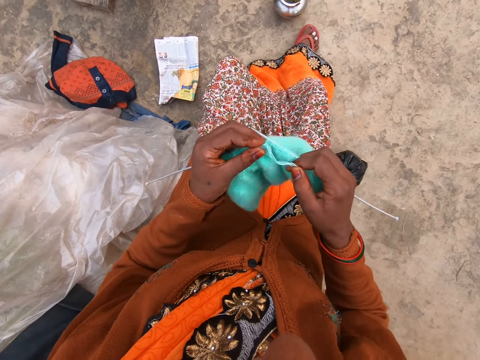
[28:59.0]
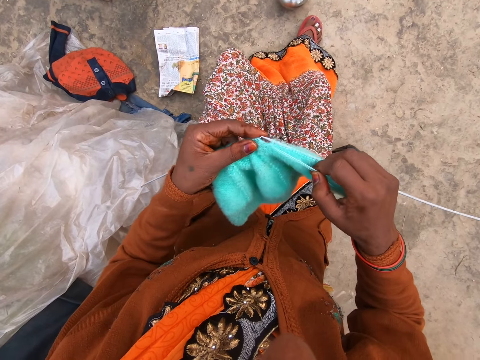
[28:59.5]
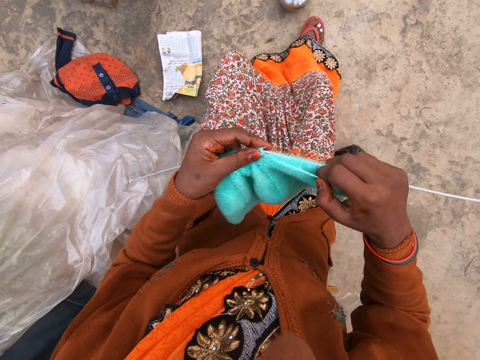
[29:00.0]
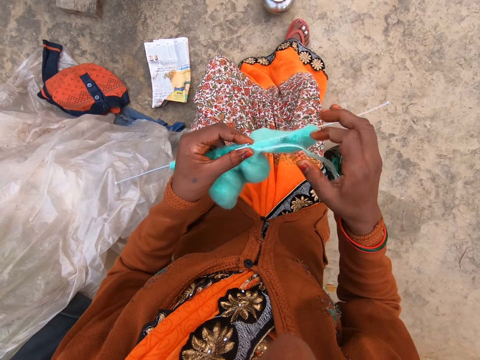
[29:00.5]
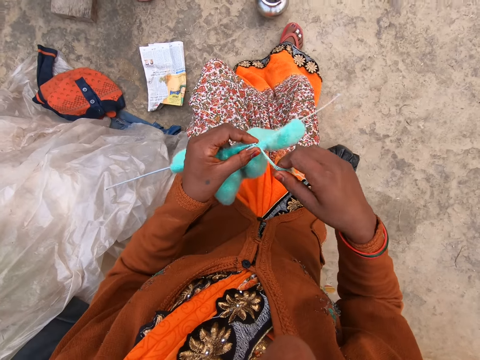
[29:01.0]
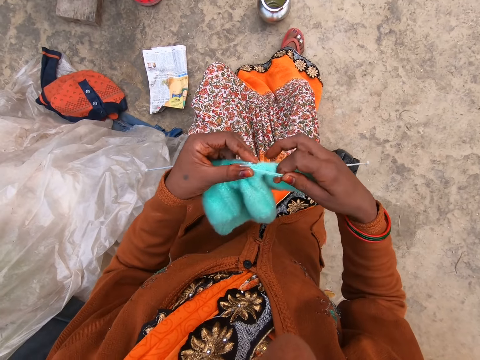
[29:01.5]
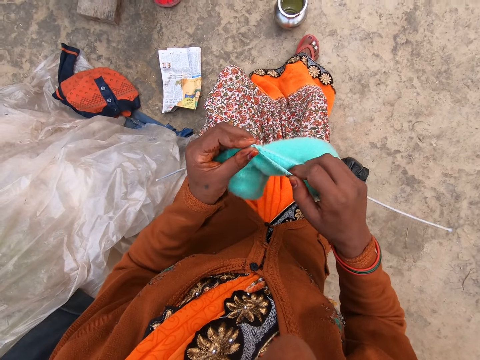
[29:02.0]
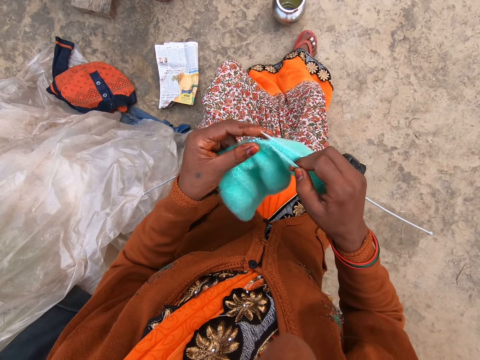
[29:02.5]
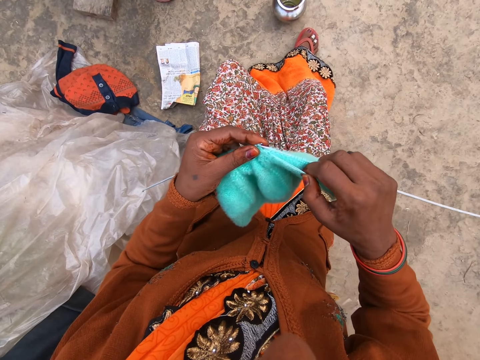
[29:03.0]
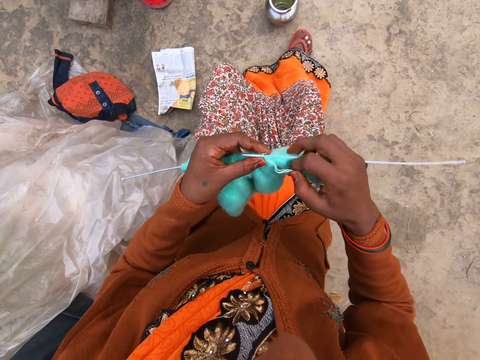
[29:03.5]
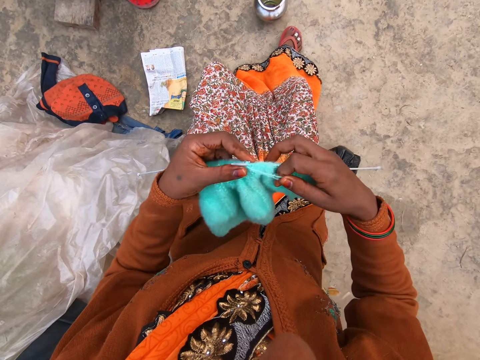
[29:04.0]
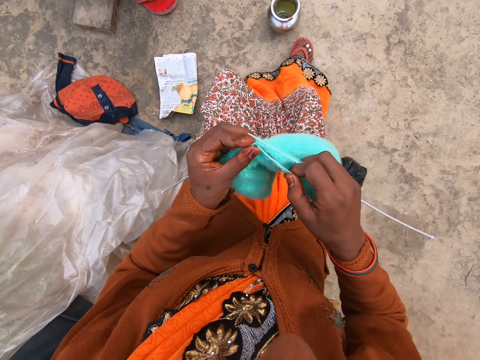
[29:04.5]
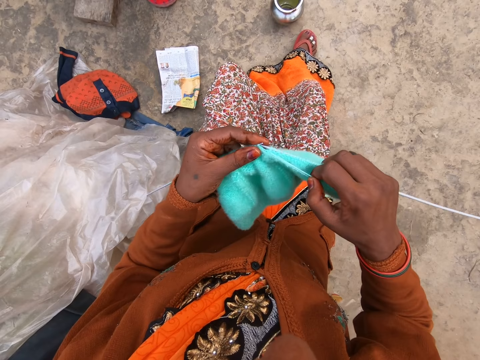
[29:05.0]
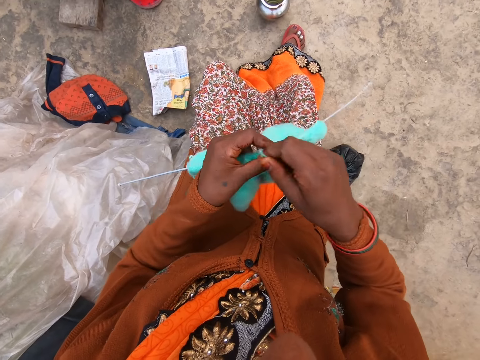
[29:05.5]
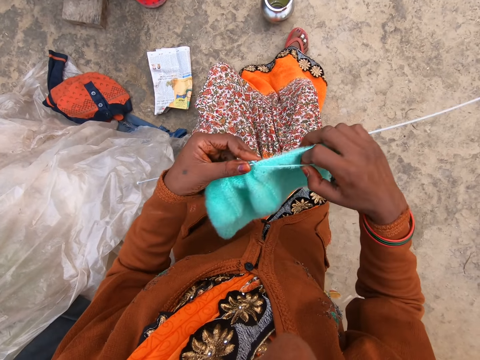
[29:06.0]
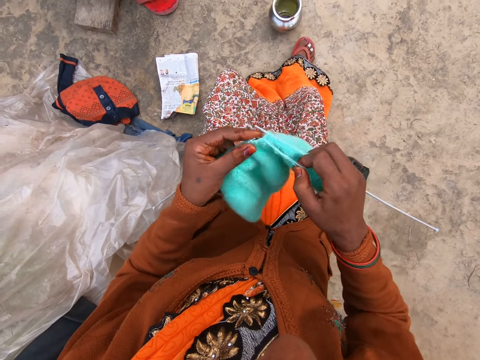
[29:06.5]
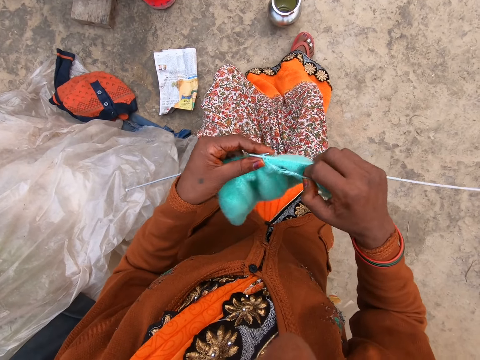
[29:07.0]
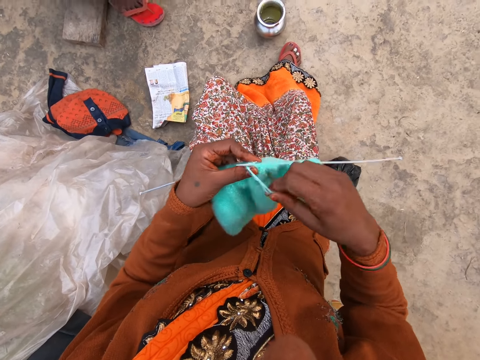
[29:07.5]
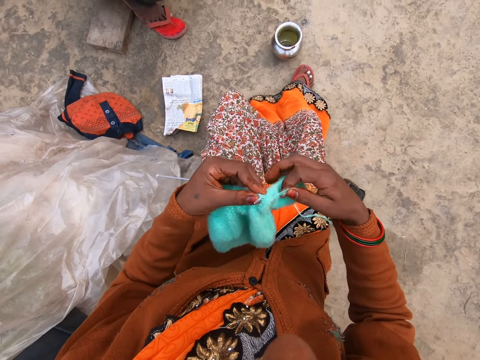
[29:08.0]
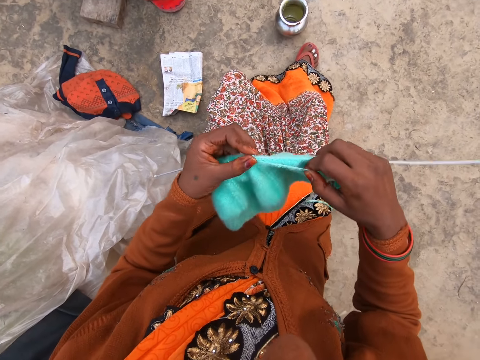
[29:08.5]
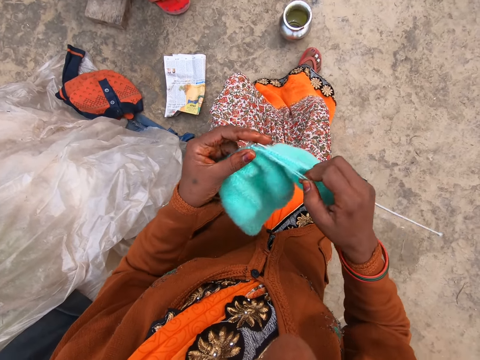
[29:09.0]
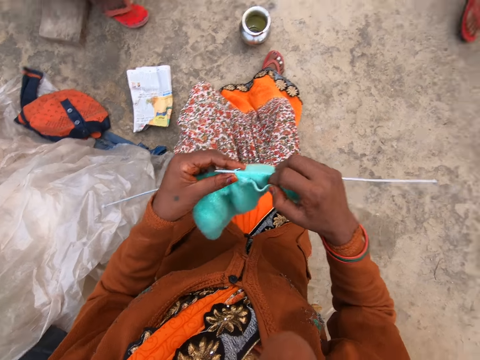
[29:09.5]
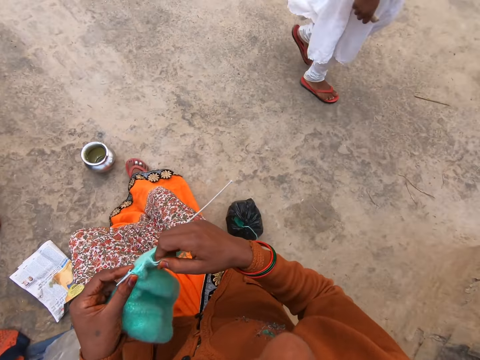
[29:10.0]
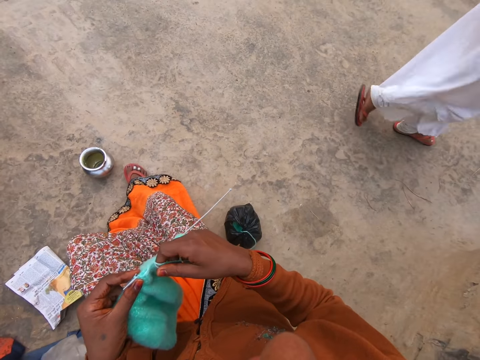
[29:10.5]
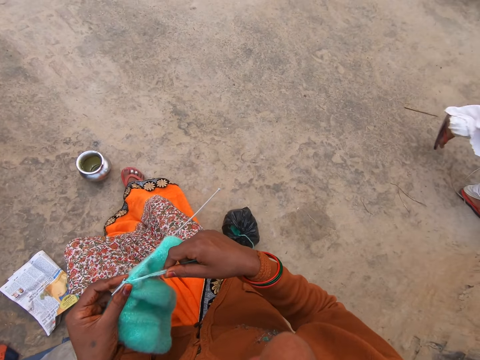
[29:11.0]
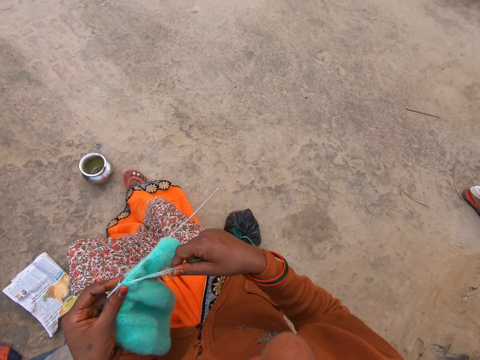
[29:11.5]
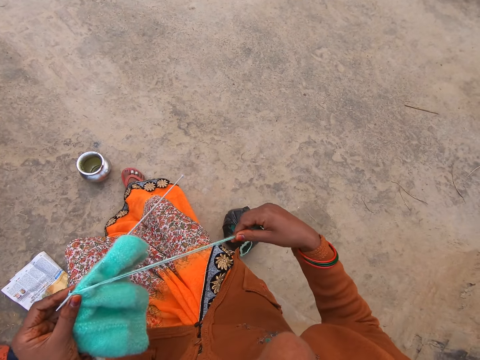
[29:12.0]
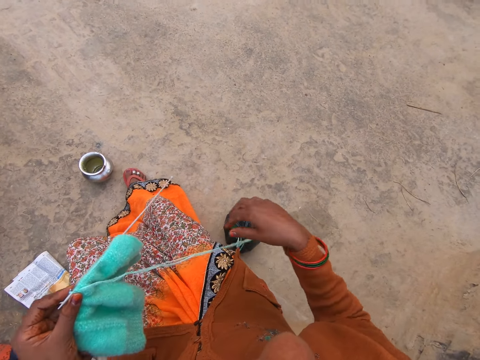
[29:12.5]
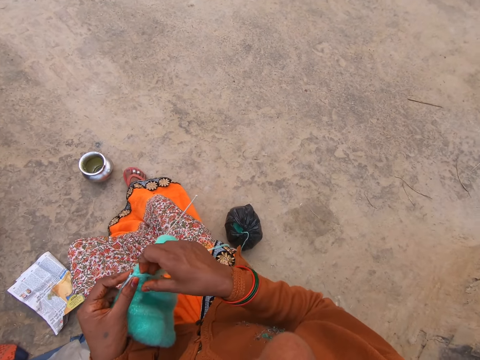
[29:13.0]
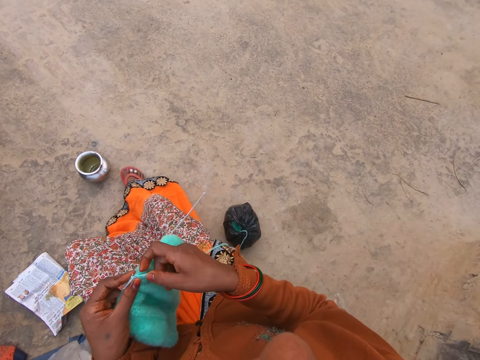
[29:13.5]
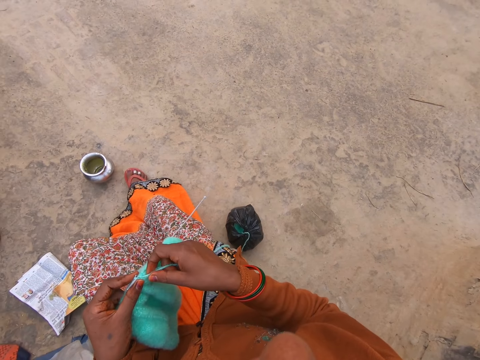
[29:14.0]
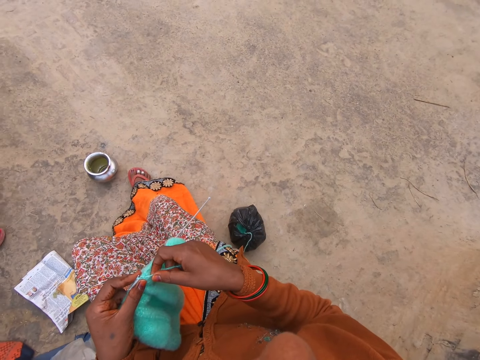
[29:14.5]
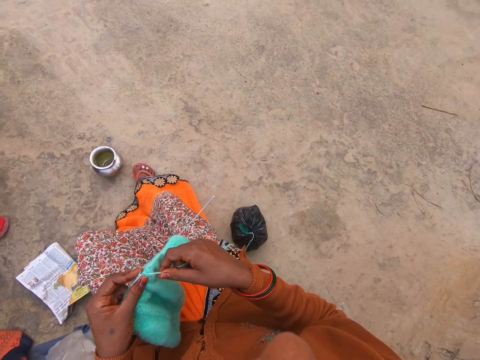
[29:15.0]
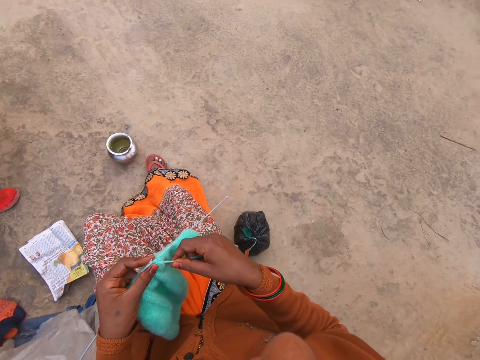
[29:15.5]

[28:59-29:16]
The camera wearer holds the knitted yarn and knitting pins with her left hand. She pulls the string of yarn with her right hand.

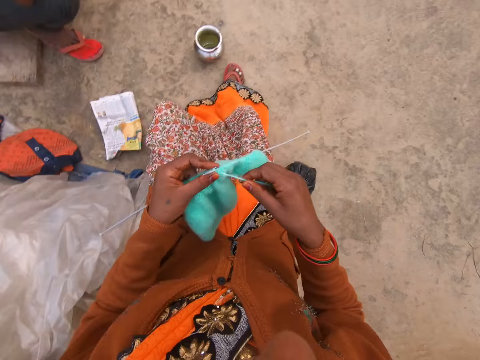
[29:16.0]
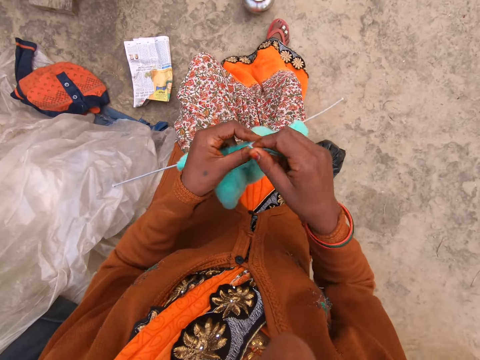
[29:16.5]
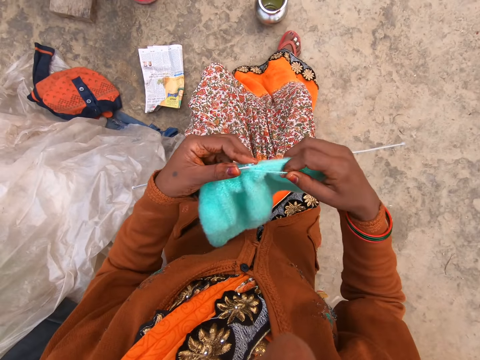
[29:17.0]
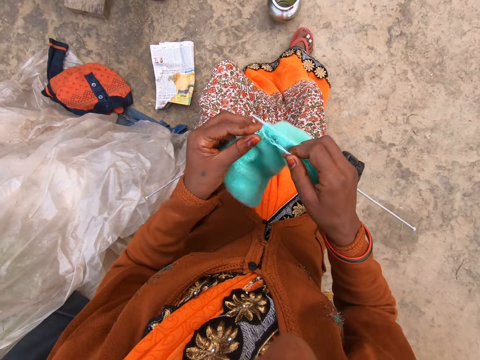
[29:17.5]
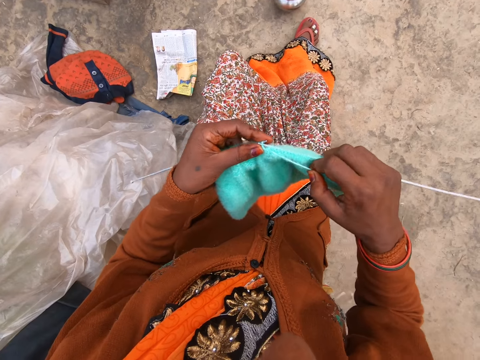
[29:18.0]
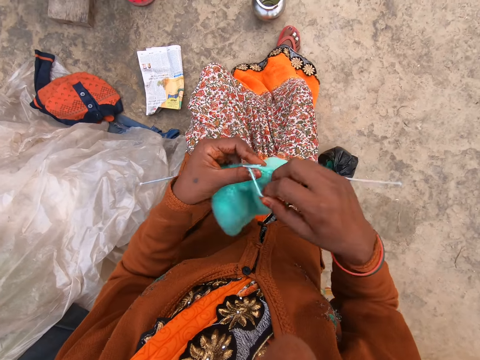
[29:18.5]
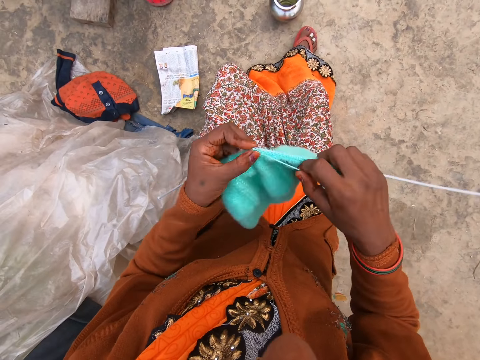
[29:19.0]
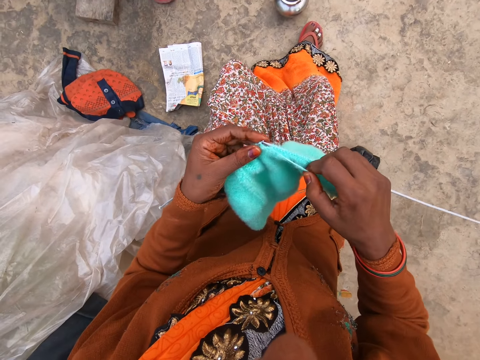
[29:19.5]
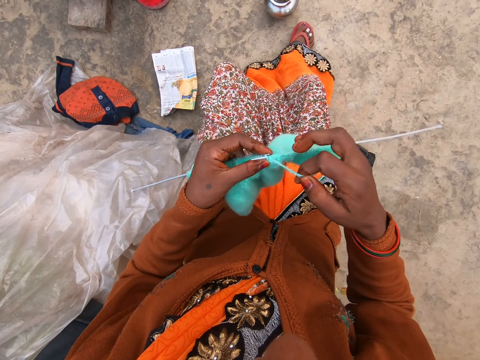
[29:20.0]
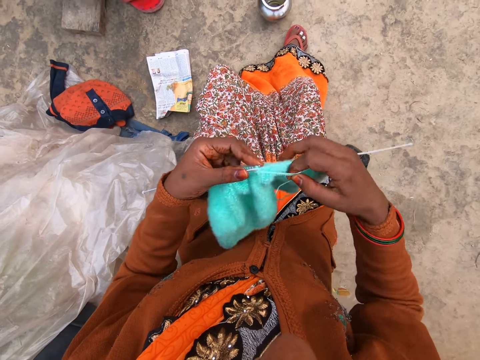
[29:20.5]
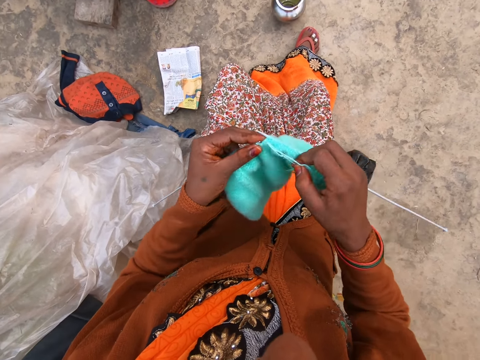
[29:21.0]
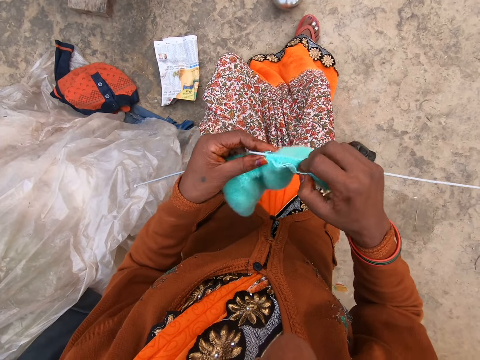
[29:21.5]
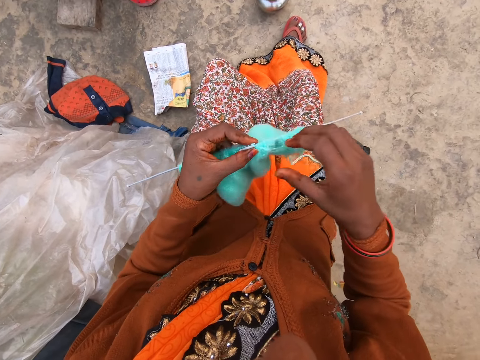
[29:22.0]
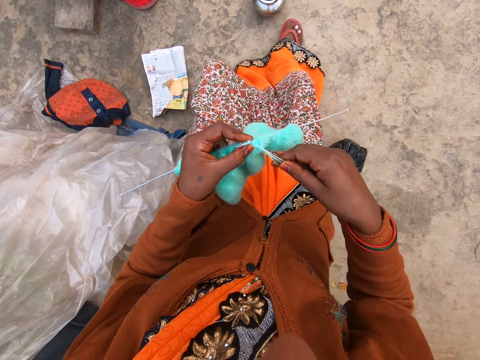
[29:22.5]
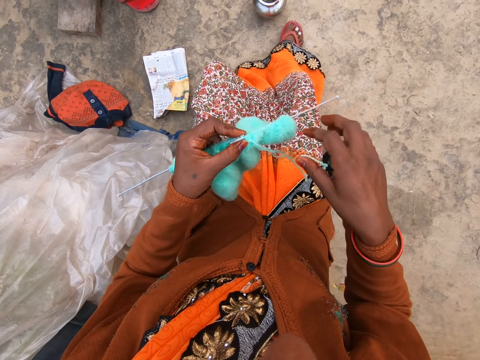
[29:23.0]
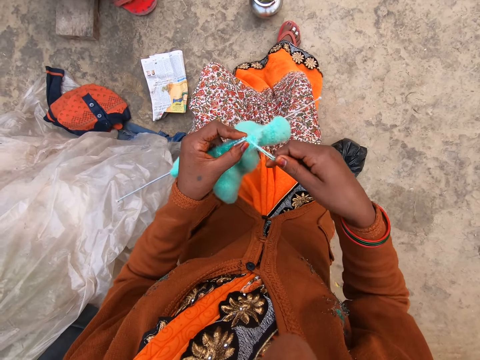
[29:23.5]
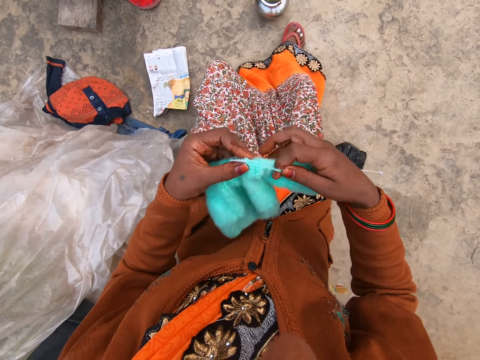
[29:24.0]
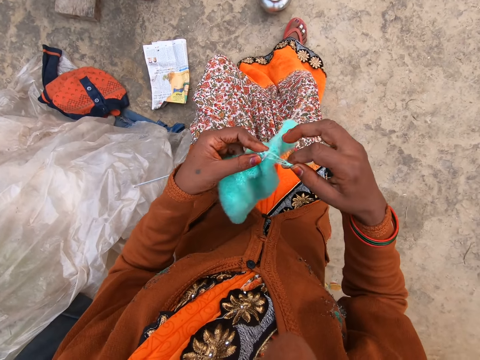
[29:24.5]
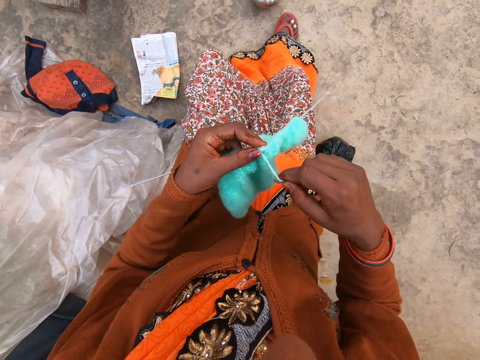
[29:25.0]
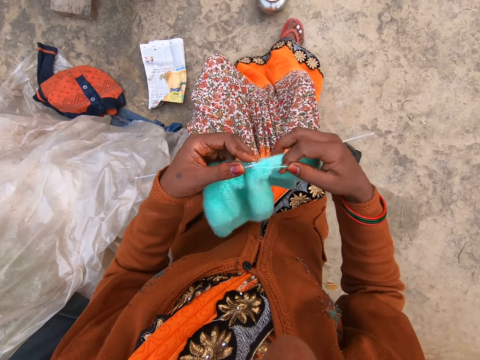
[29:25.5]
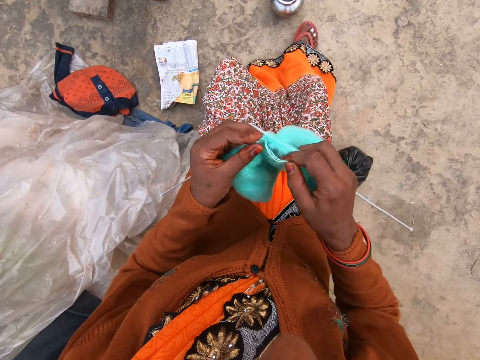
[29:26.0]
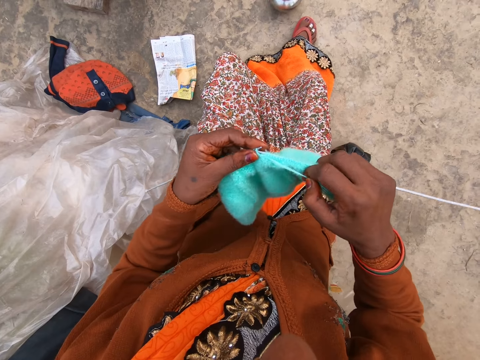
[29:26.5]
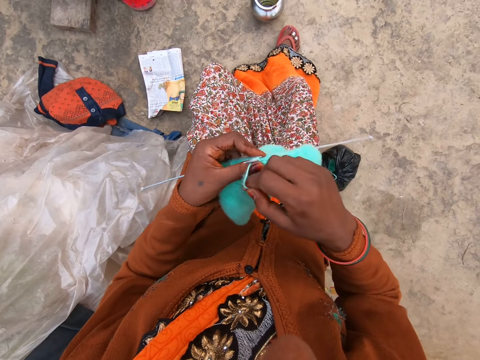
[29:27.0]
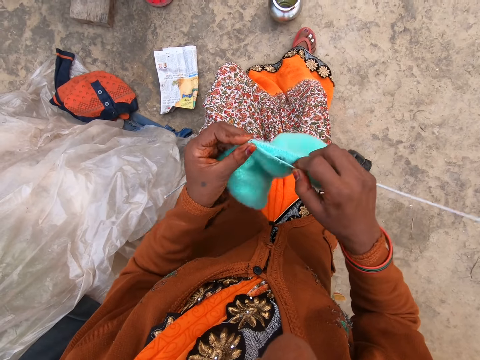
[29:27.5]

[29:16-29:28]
The camera wearer knits yarn with two knitting pins in both hands.
